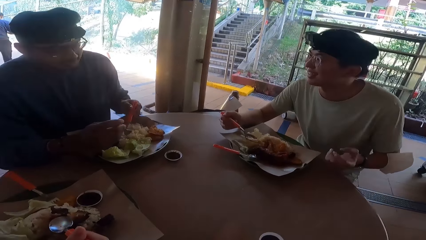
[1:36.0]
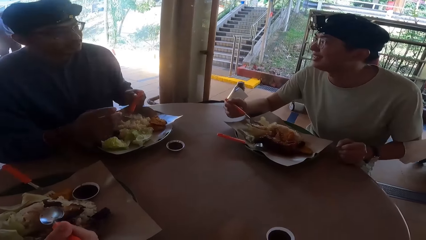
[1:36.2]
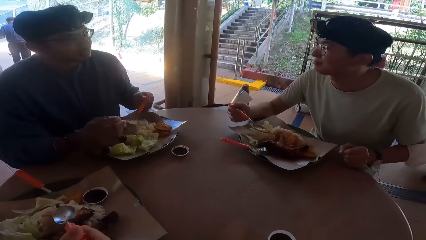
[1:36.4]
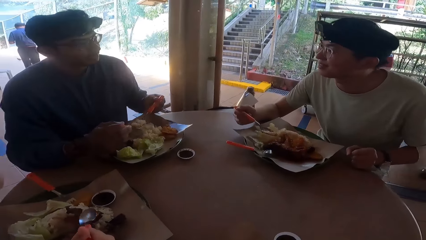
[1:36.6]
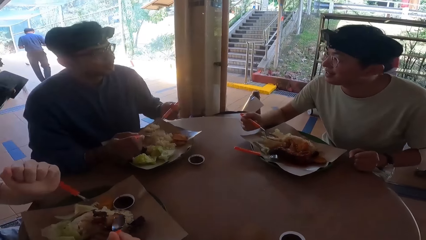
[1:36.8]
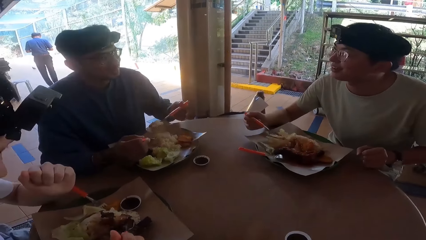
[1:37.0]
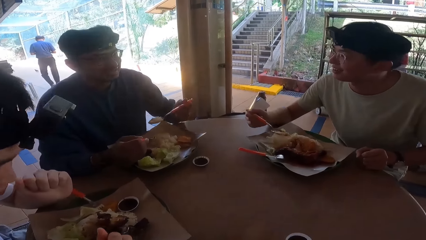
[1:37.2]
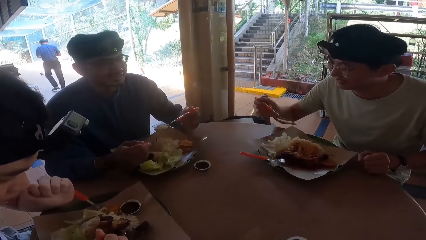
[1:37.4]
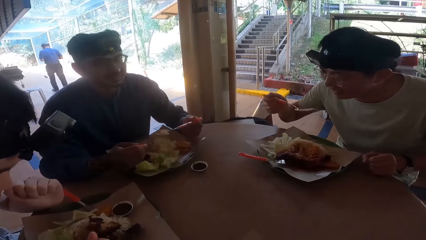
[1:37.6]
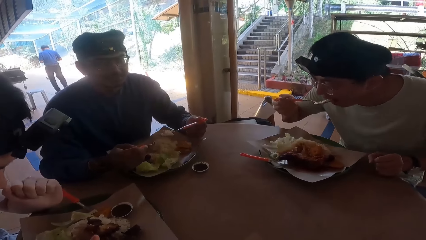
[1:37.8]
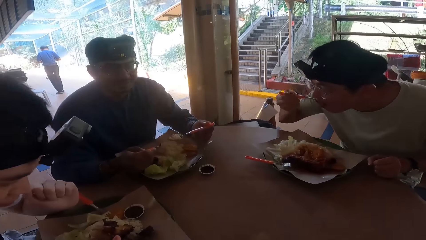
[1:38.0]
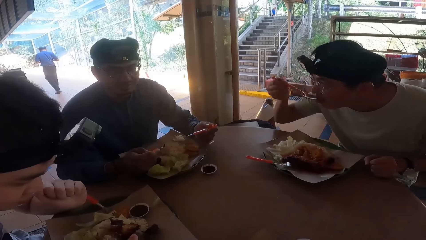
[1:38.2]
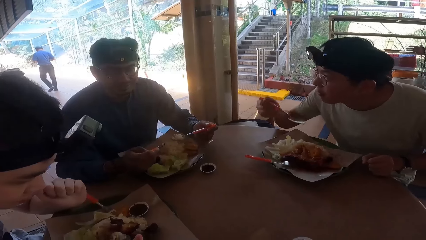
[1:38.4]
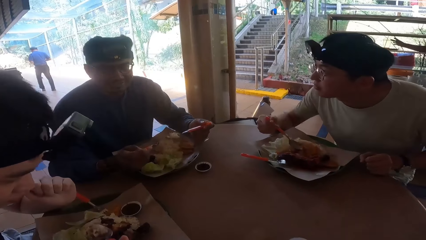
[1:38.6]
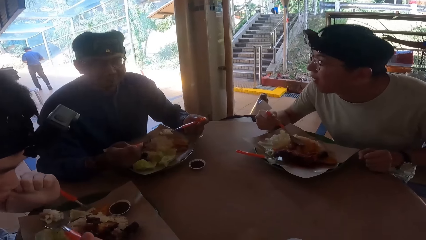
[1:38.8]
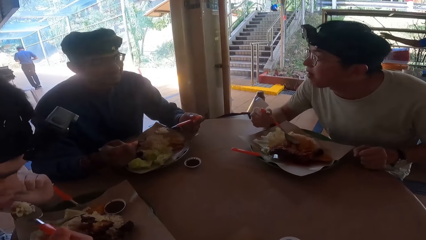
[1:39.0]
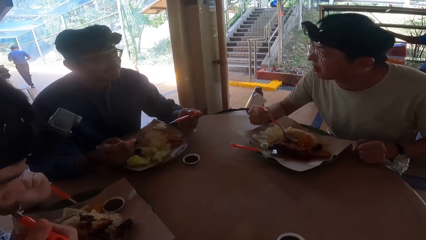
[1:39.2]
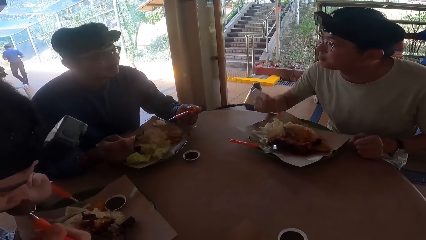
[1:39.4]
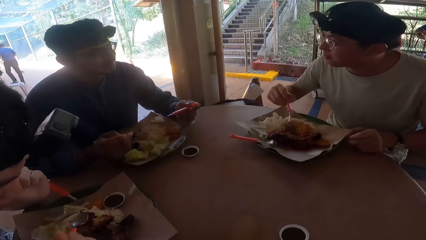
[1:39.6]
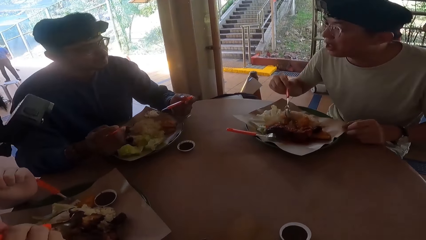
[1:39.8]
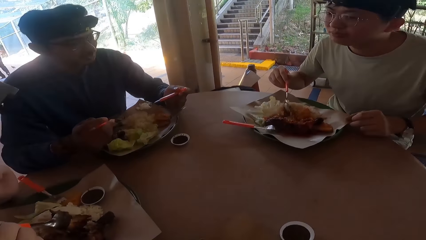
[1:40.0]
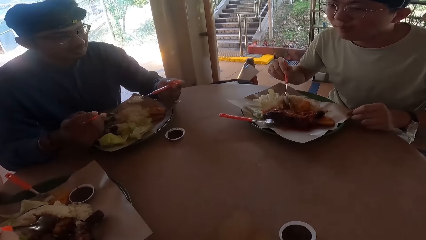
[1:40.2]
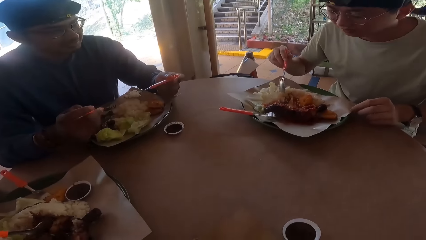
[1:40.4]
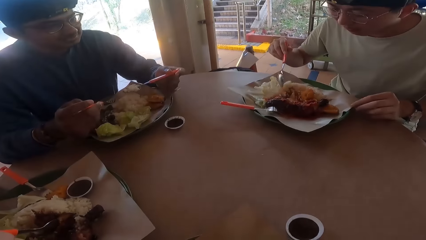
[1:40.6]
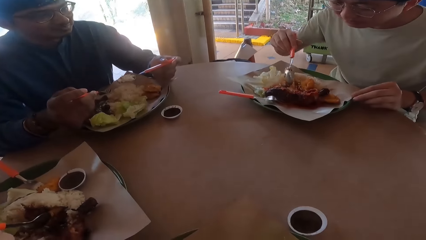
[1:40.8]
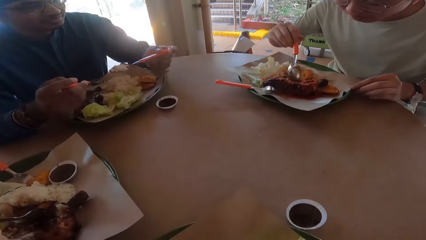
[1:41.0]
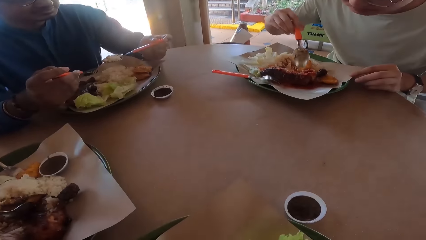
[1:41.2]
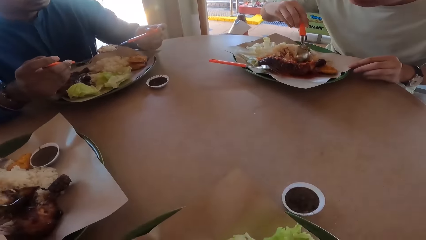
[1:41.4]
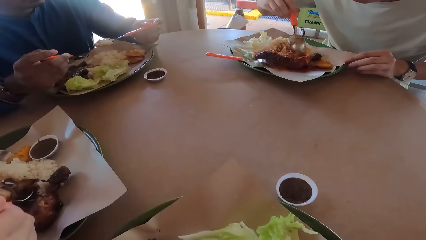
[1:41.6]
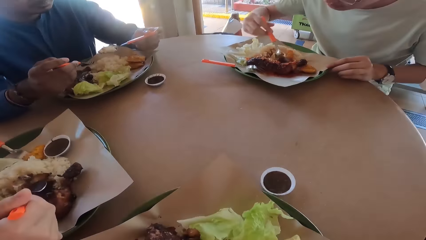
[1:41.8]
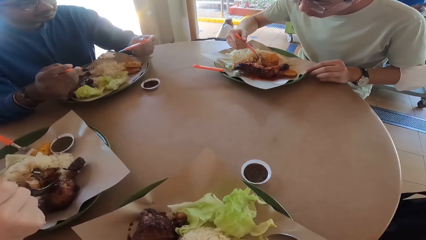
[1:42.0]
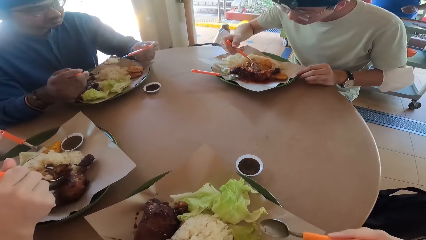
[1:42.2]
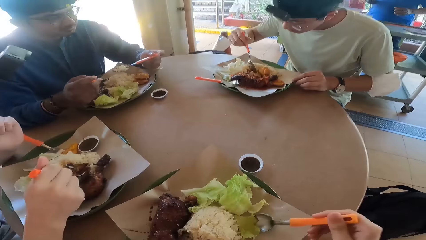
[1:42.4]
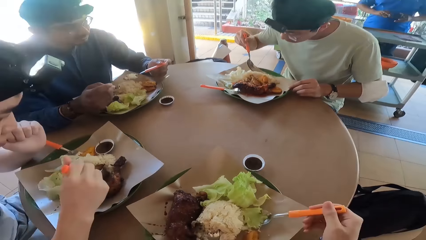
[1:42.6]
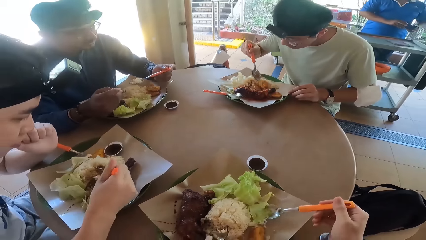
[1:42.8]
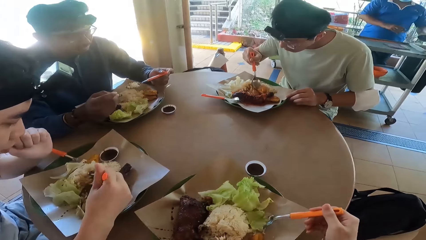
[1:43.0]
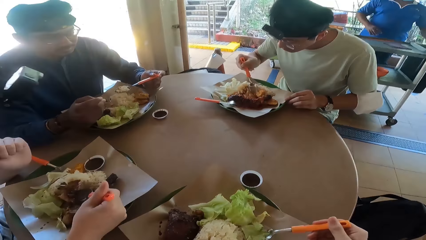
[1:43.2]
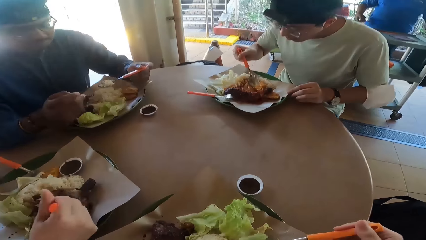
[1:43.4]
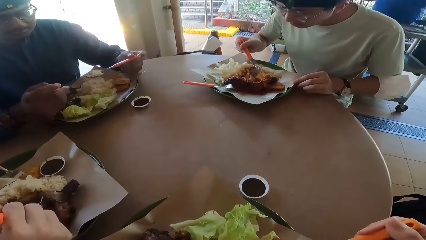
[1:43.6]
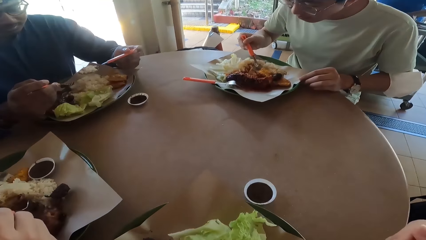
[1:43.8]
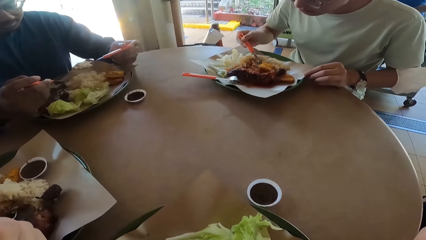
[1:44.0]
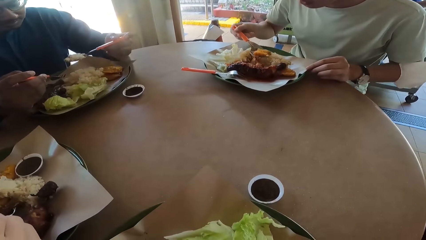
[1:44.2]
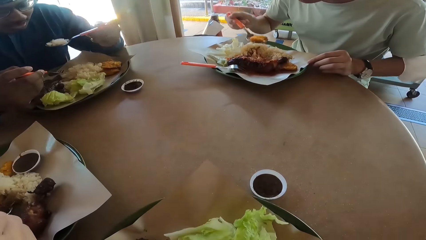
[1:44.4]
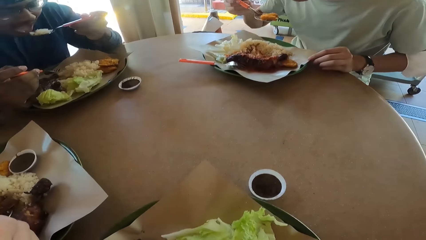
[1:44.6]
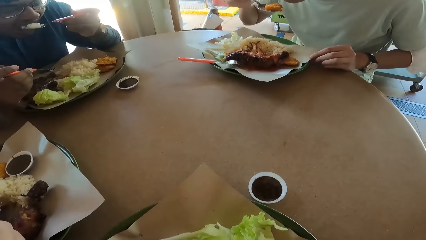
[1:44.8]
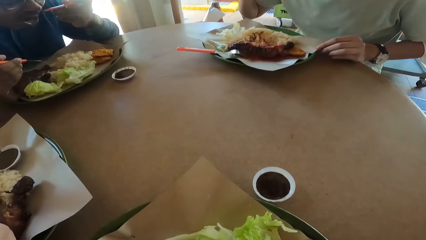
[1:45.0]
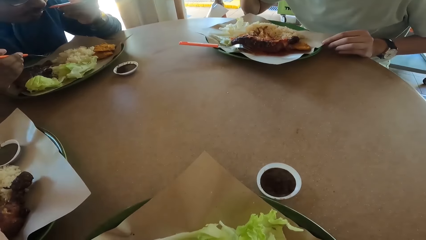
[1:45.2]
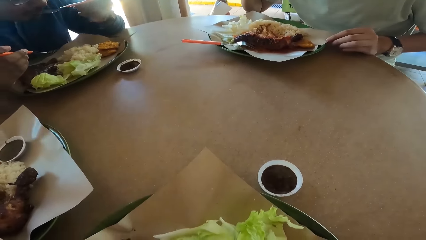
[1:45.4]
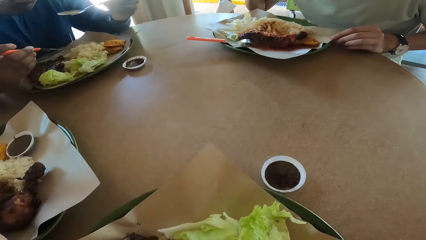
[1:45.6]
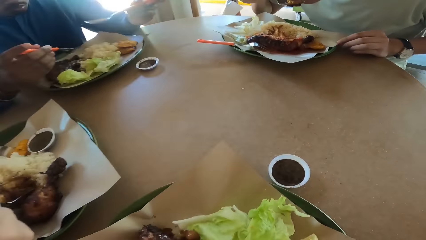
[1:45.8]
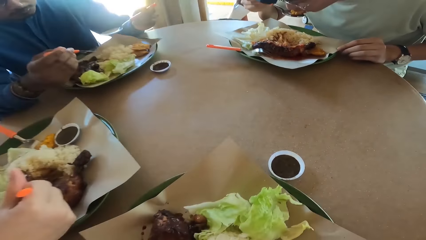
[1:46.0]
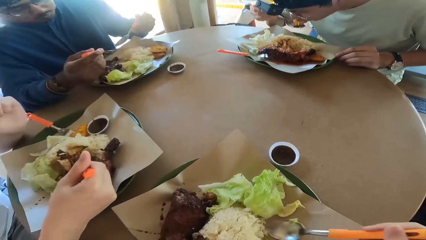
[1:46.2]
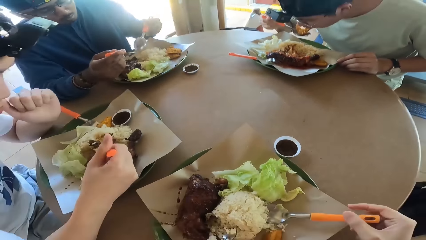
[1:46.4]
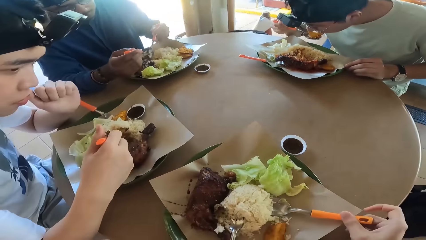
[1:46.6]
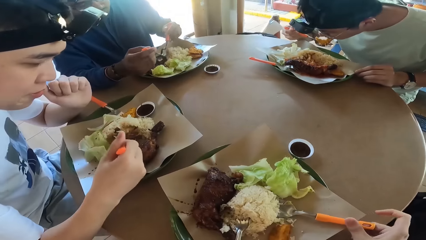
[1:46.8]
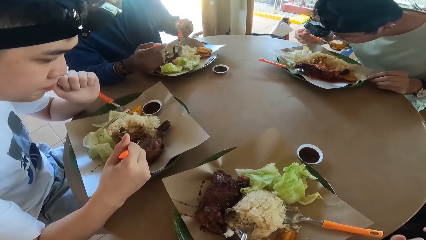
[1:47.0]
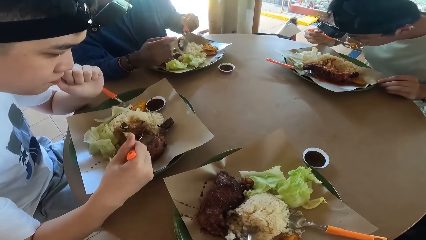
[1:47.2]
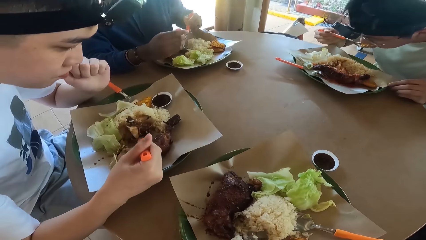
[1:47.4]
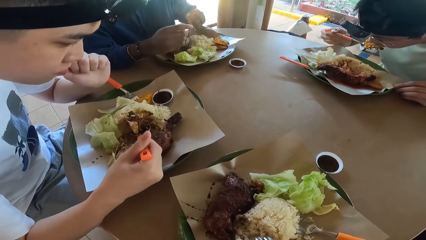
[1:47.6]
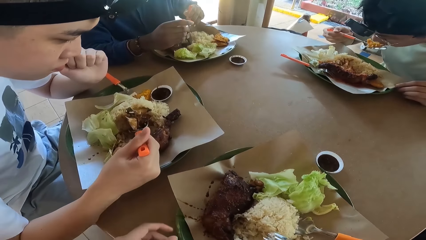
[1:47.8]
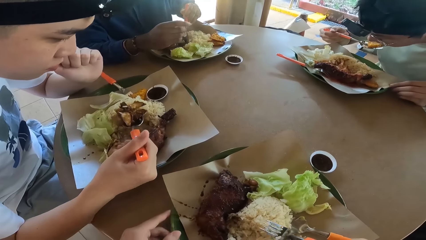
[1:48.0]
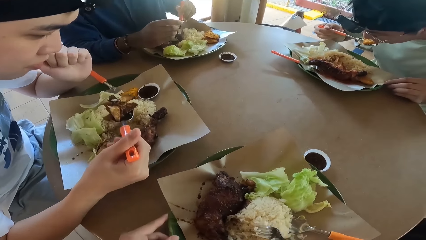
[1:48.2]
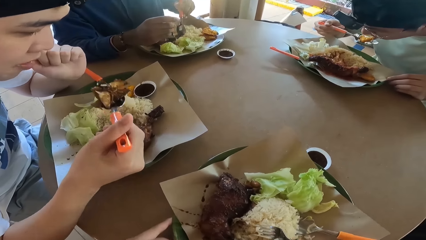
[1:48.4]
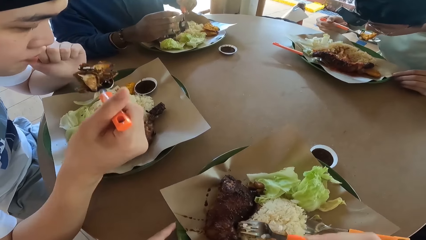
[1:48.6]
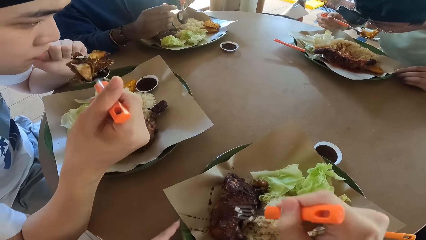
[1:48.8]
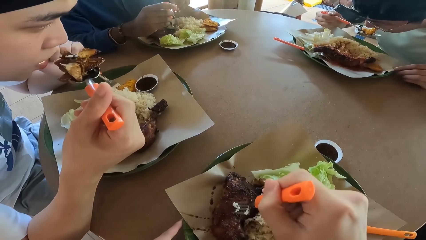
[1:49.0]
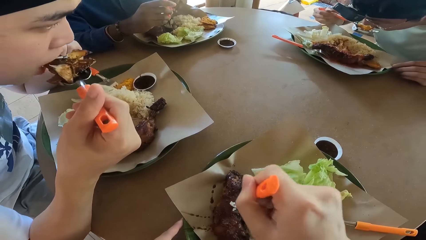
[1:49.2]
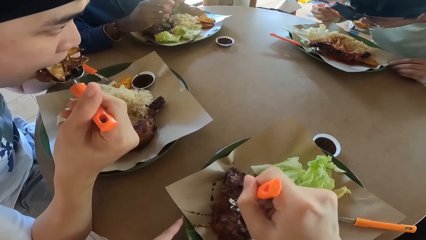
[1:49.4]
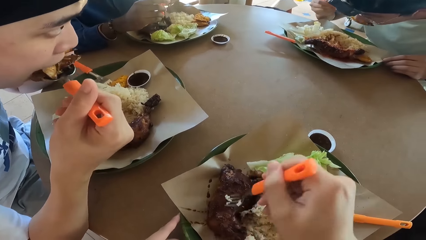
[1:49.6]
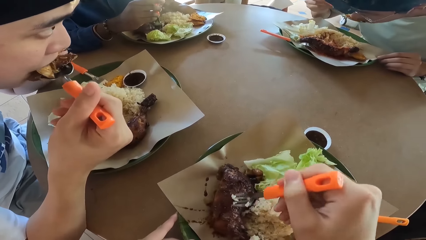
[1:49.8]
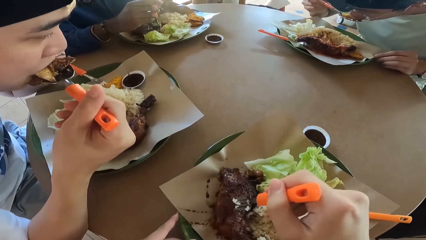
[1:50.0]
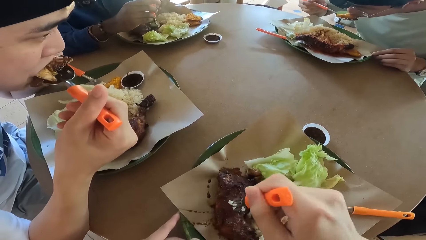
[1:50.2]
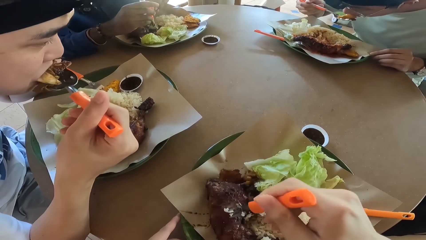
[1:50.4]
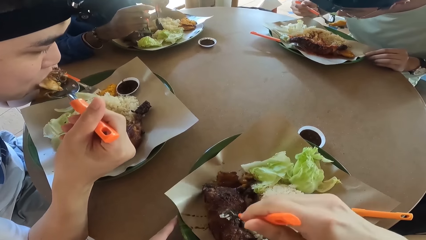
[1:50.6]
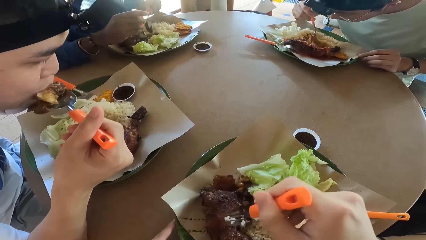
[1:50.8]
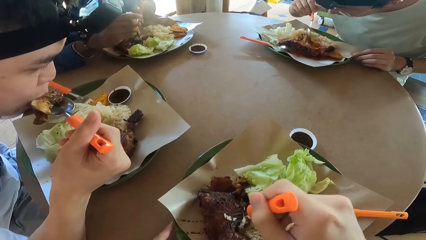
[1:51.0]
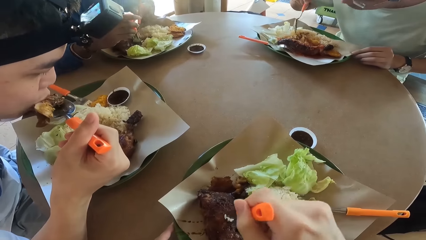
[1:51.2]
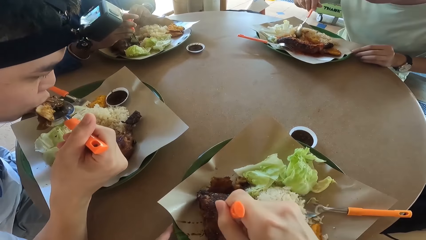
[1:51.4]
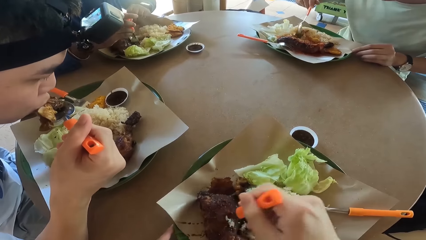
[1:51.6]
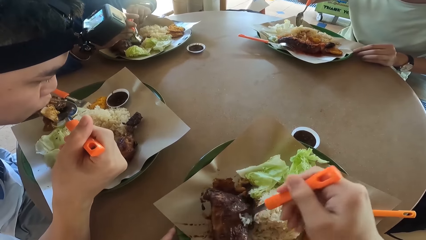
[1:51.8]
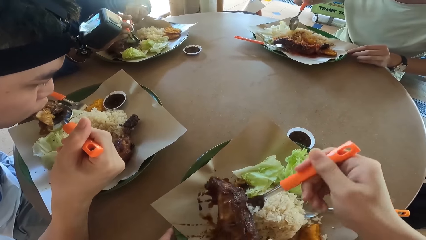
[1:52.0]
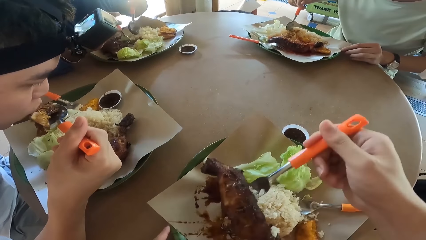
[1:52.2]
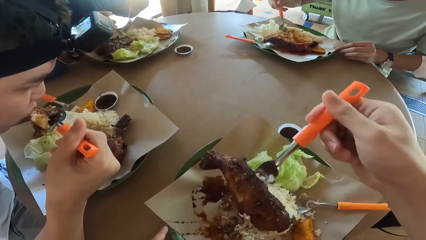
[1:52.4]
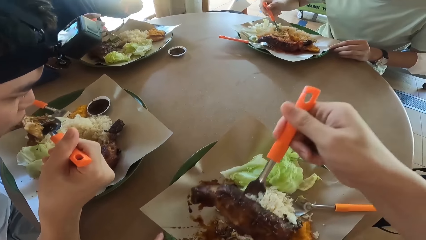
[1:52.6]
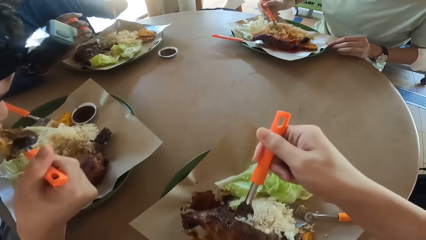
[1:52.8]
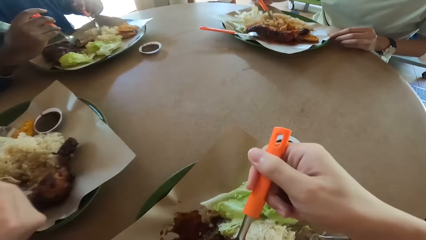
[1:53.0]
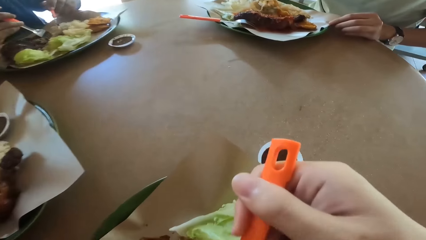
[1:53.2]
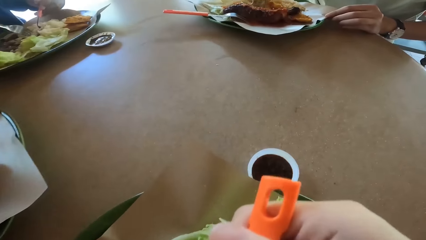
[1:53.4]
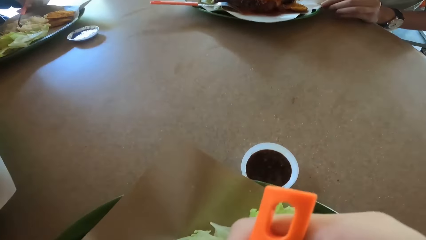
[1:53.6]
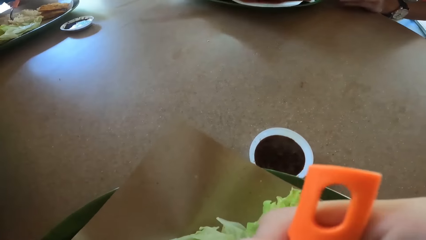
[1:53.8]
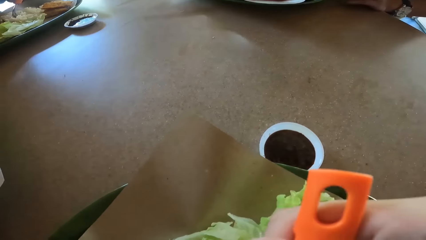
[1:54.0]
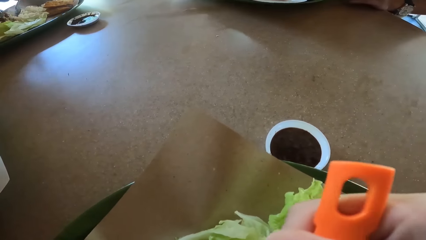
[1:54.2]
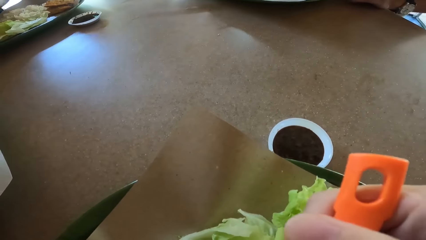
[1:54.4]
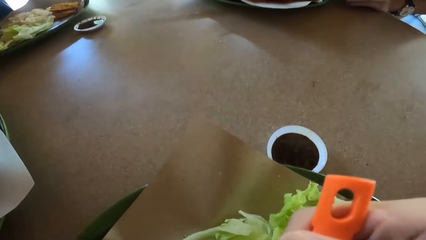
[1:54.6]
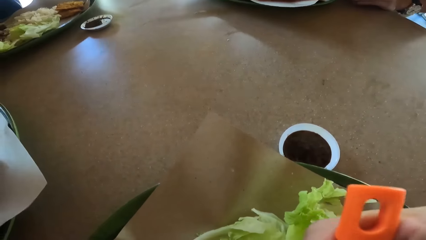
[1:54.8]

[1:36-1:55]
A person eats food with a spoon. Another person eats food with a spoon. A third person eats food with a spoon. The first person eats food with a spoon. The second person eats food with a spoon. A man picks meat from his plate. The camera wearer picks food with a fork. He picks up meat from his plate.
